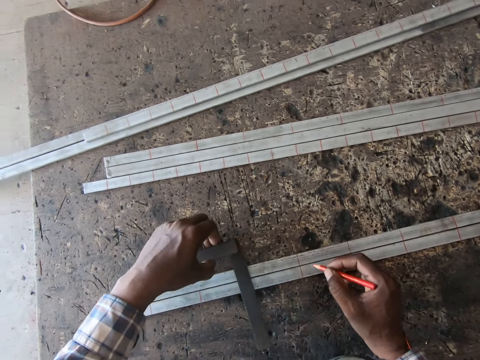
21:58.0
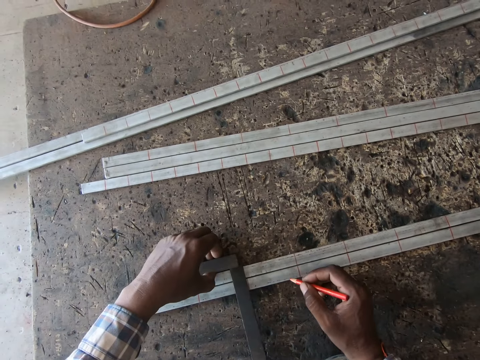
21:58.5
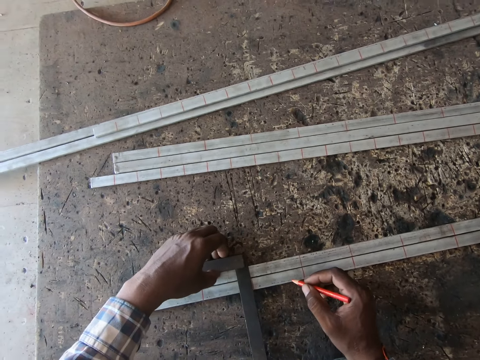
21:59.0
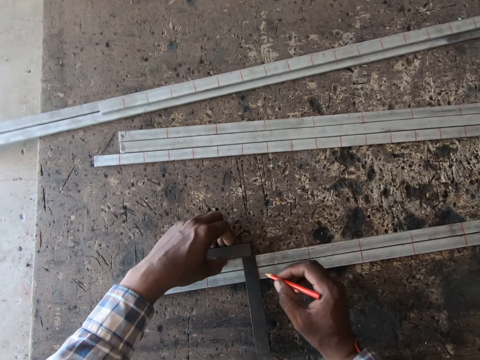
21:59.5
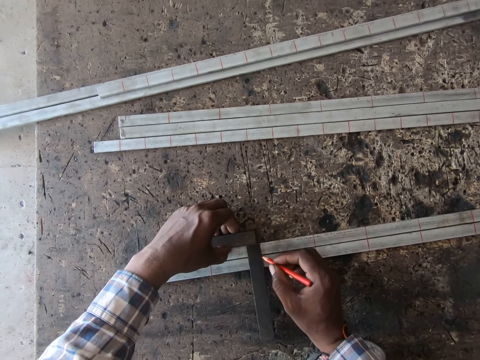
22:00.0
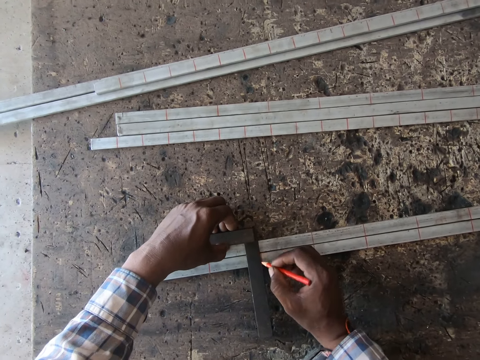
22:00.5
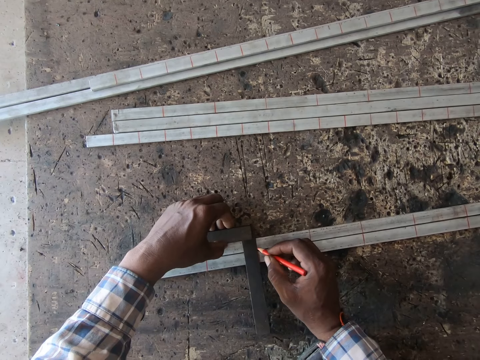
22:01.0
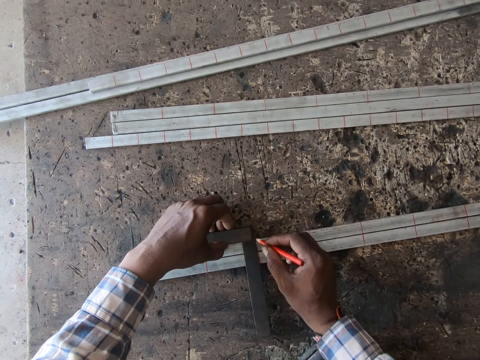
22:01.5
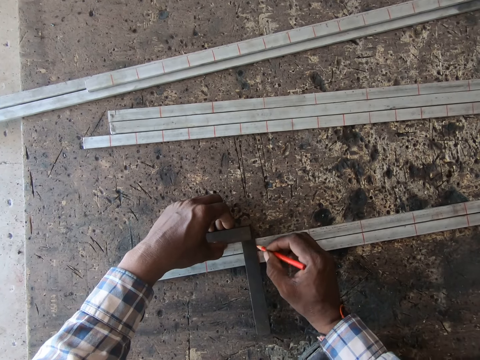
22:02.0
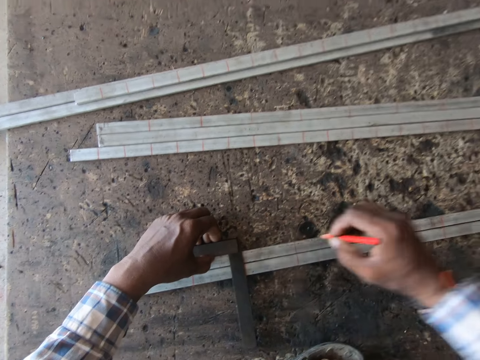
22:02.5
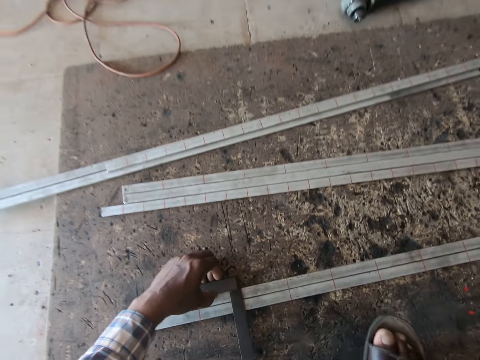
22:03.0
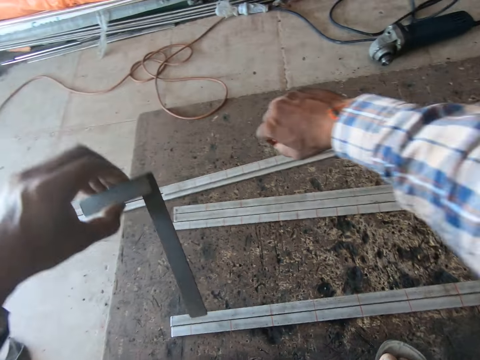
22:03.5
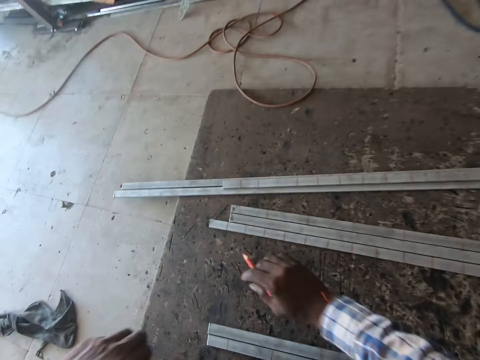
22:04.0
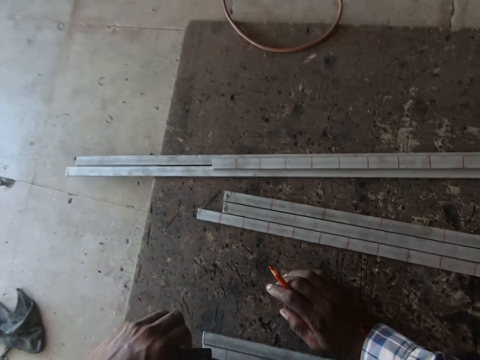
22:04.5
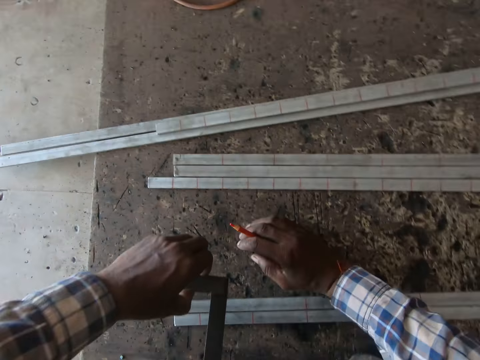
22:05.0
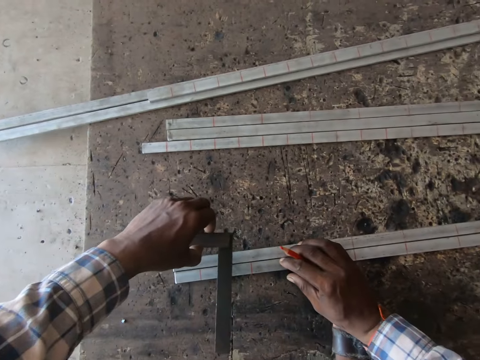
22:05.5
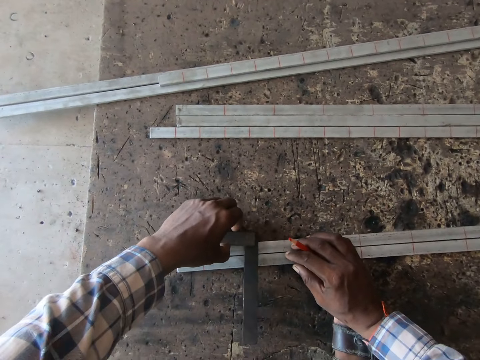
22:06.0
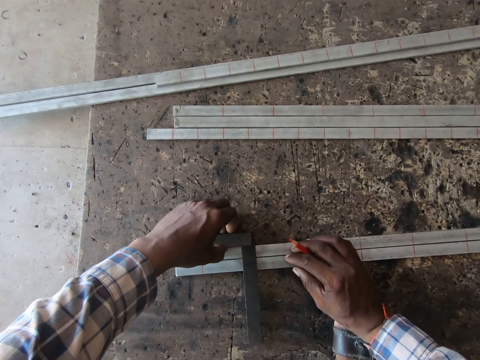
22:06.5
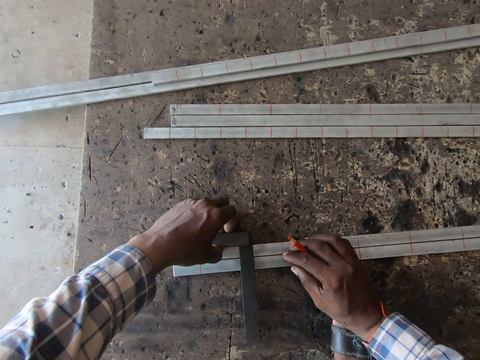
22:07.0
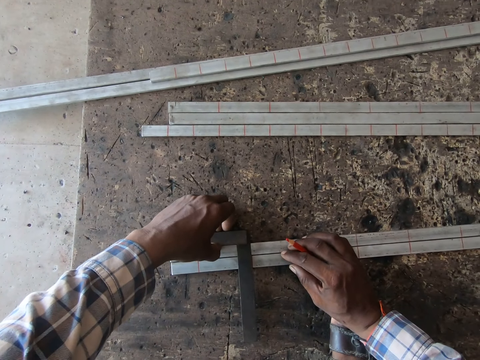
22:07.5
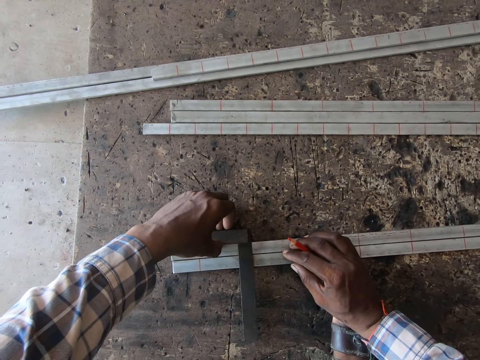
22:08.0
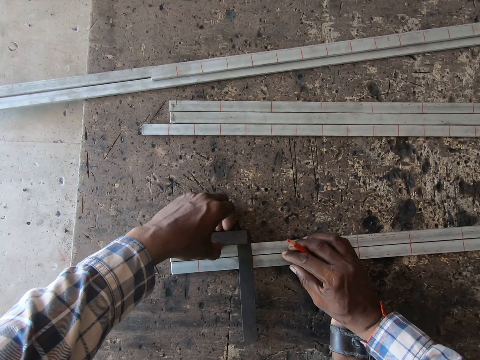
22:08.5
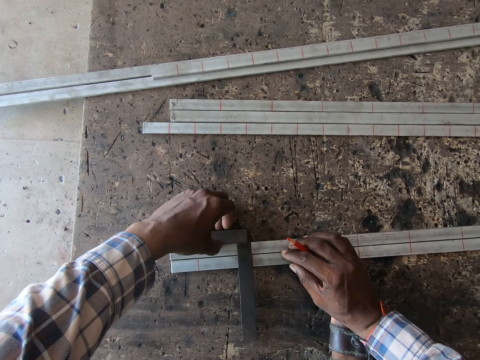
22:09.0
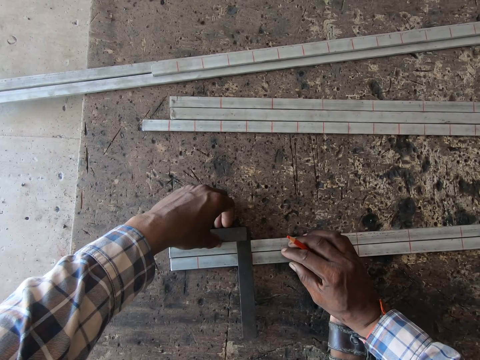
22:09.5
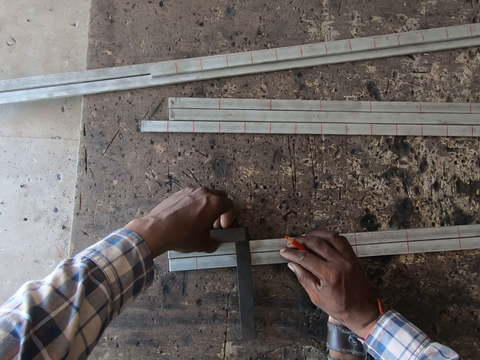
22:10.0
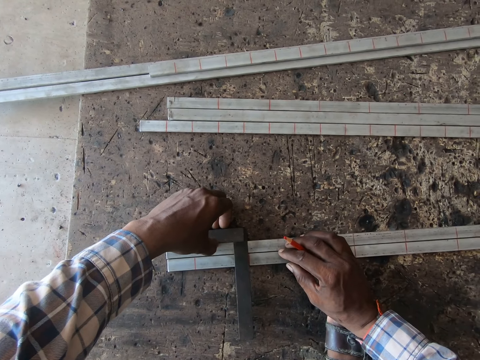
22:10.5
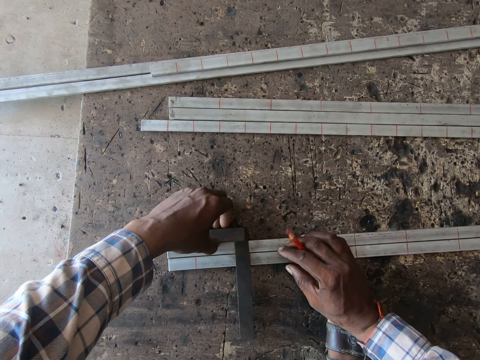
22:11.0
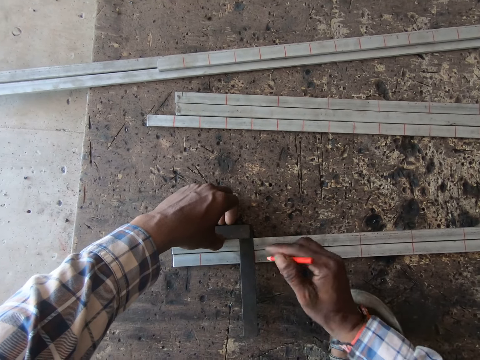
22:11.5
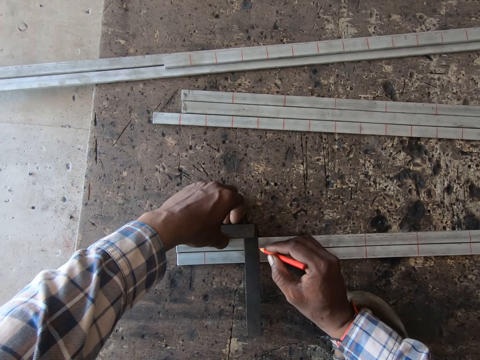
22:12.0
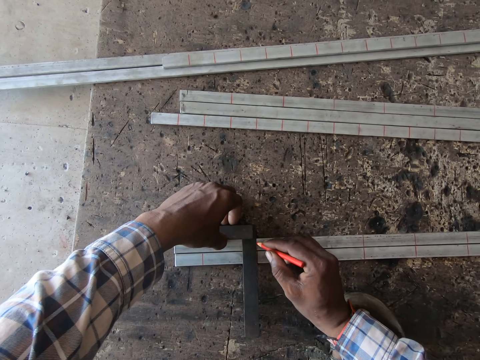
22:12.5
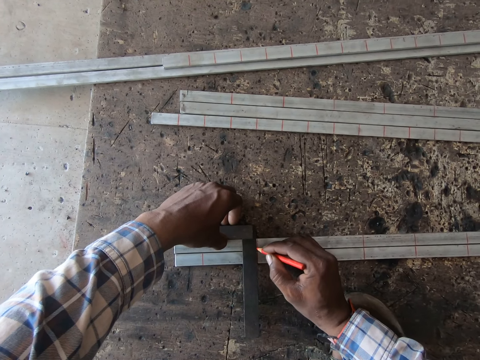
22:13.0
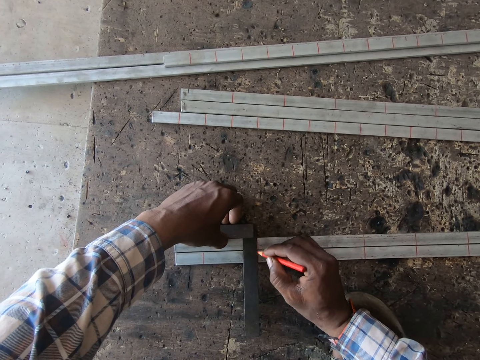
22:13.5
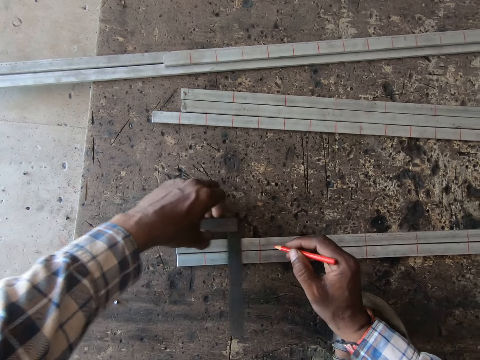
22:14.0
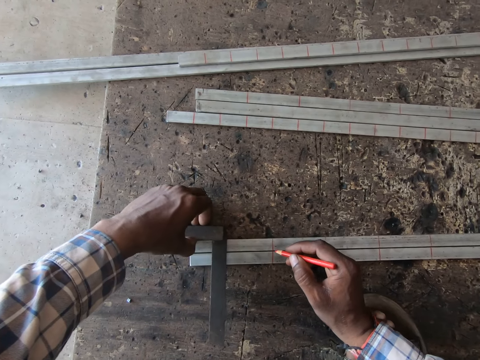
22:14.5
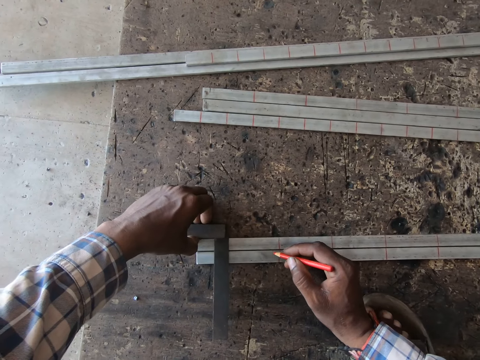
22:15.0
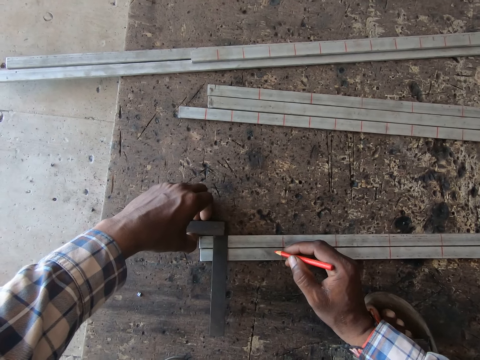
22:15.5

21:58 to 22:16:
The camera wearer moves the try square on the metal rods with his left hand. He measures the metal rod with the try square tool. He marks the metal rods with the colored pencil in his right hand. He moves the try square on the metal rods with his left hand. He measures the metal rod with the try square tool. He marks the metal rods with the colored pencil in his right hand. He moves the try square on the metal rods with his left hand.

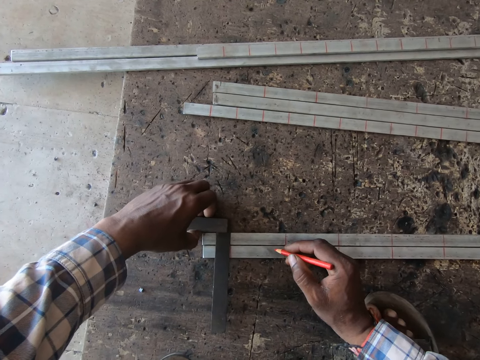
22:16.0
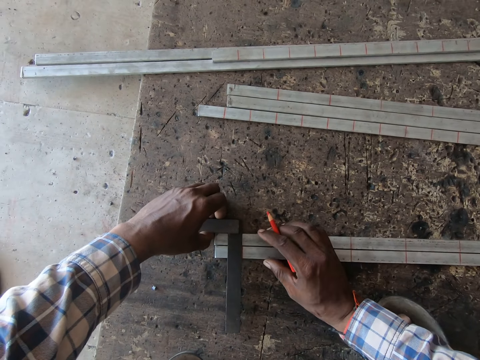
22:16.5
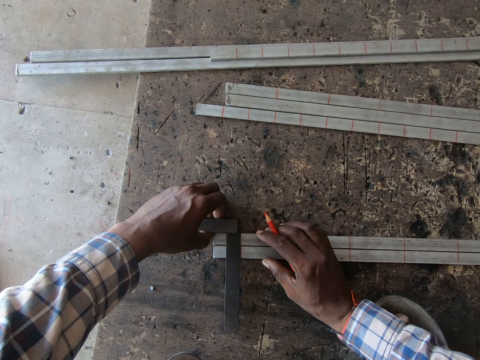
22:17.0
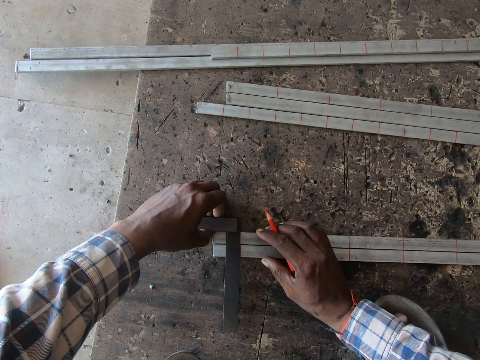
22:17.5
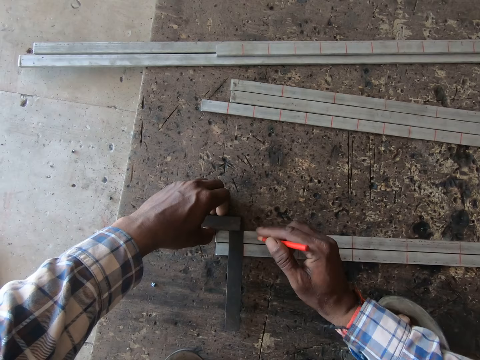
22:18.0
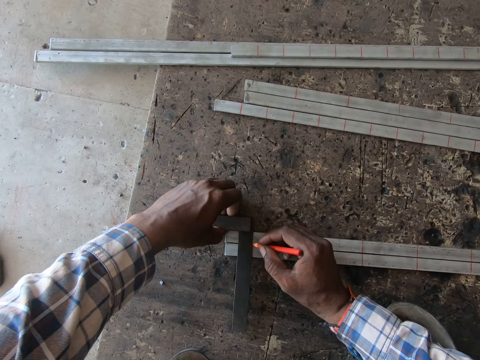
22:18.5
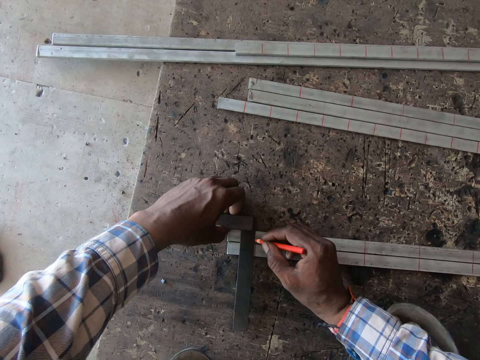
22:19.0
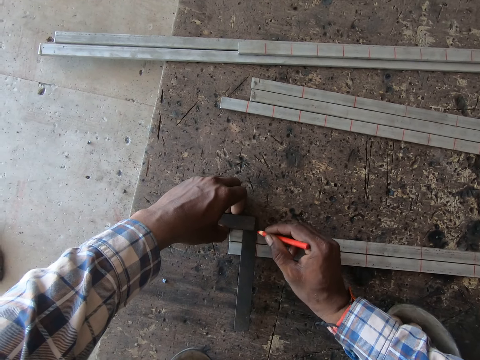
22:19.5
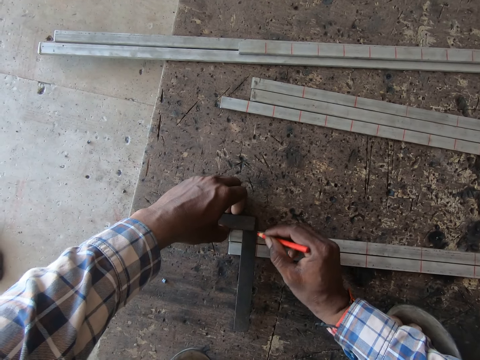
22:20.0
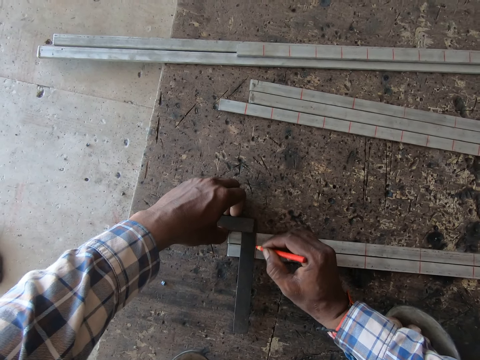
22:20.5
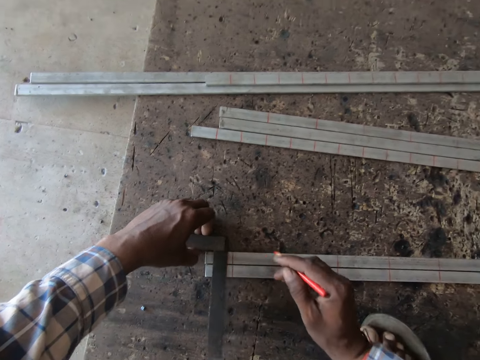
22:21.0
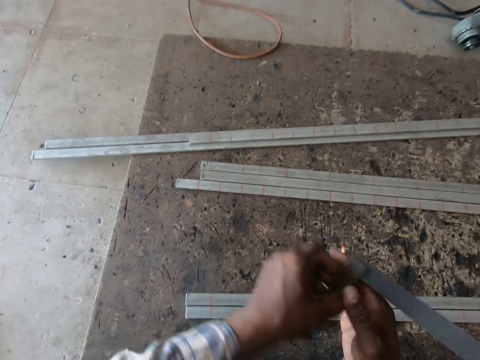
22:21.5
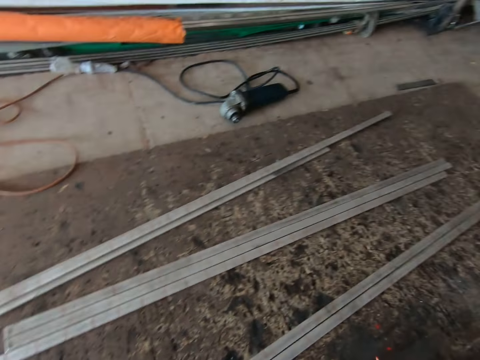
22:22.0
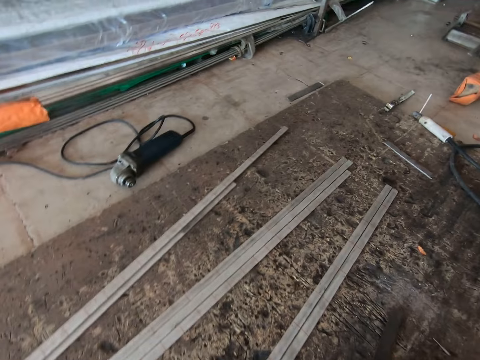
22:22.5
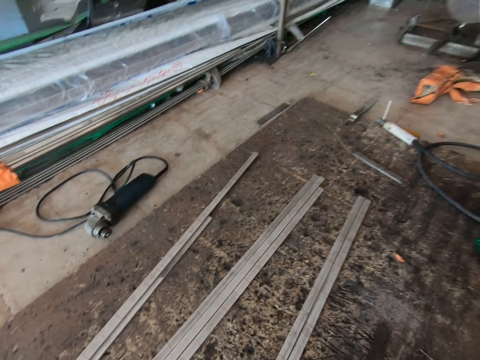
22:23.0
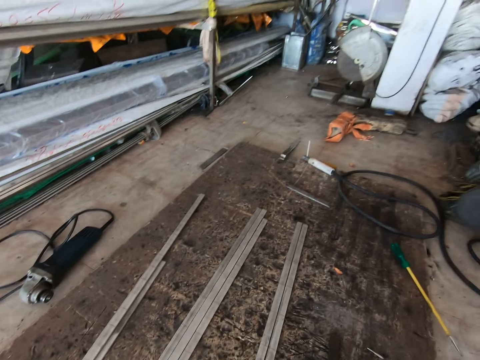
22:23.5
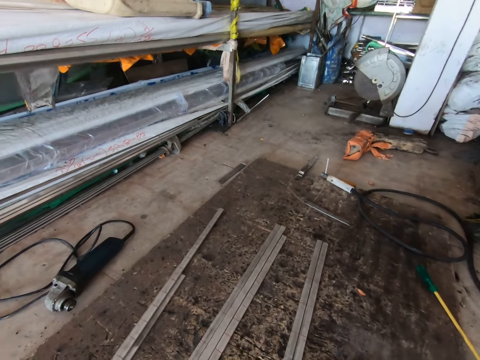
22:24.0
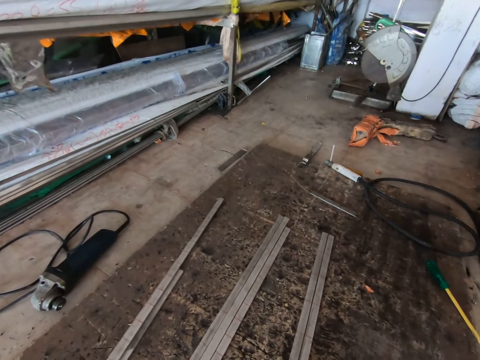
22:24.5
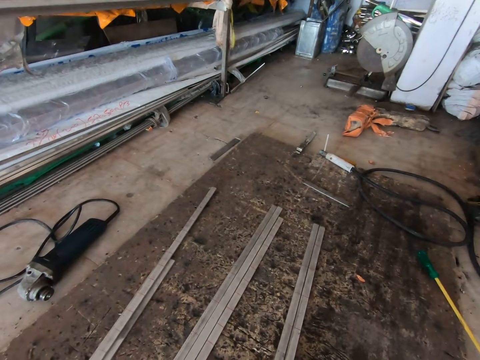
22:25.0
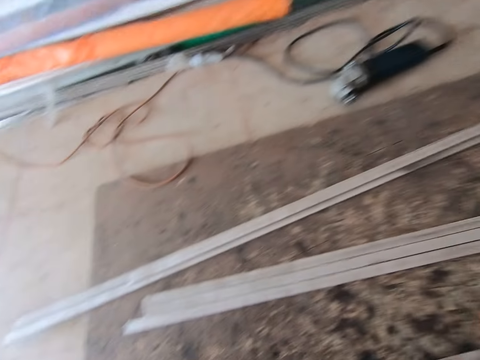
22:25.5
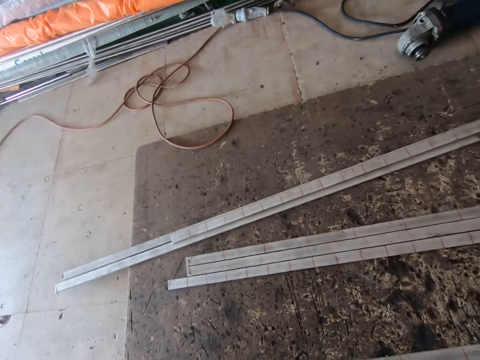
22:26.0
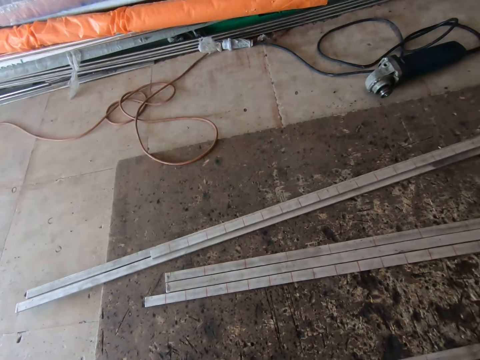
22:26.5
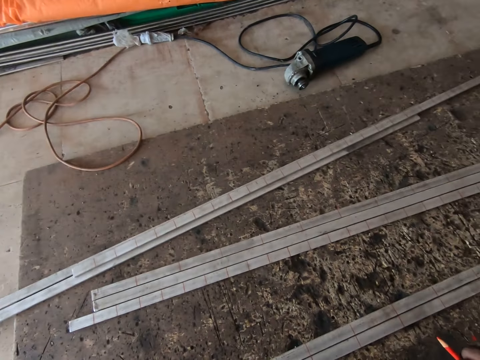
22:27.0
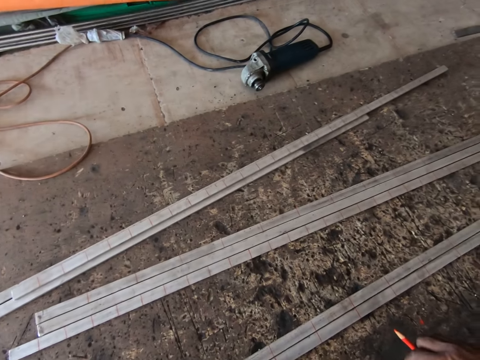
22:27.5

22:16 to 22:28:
The camera wearer measures the metal rod with a try square tool. He marks the metal rods with the colored pencil in his right hand. He lifts the try square from the metal rods with his left hand. He holds the try square with his right hand. He looks around.
